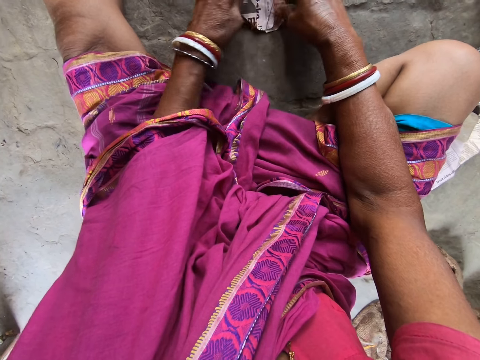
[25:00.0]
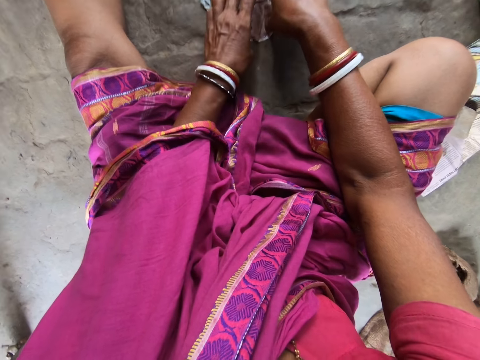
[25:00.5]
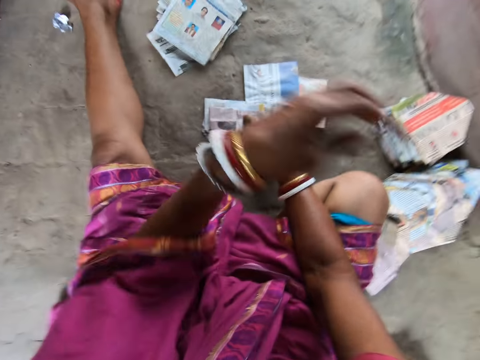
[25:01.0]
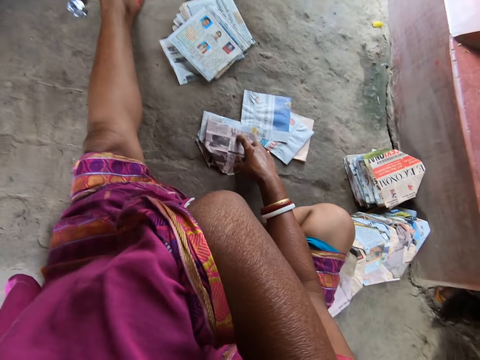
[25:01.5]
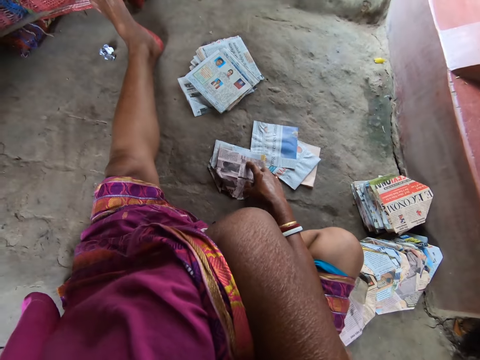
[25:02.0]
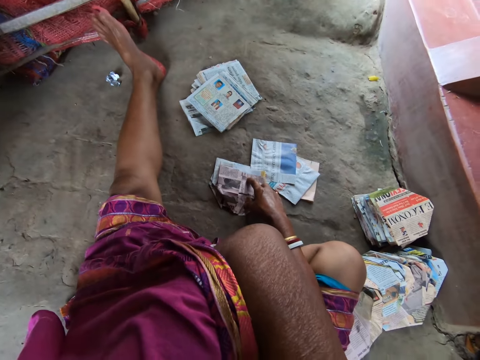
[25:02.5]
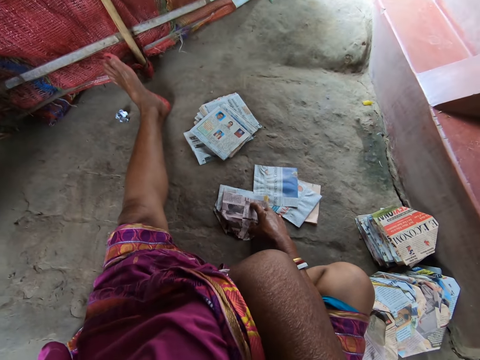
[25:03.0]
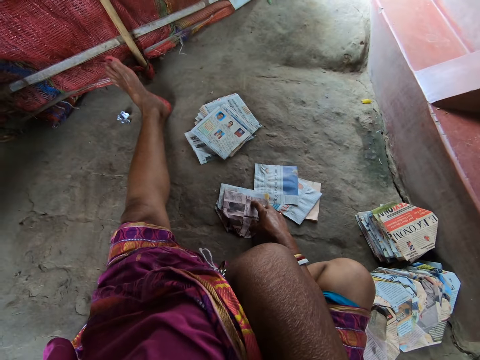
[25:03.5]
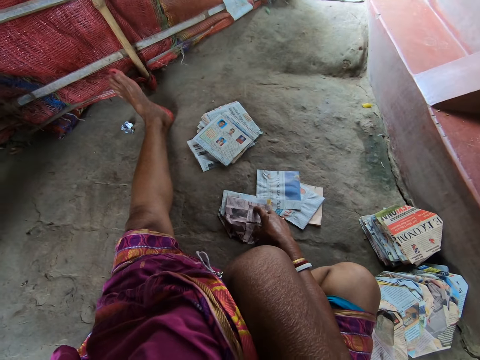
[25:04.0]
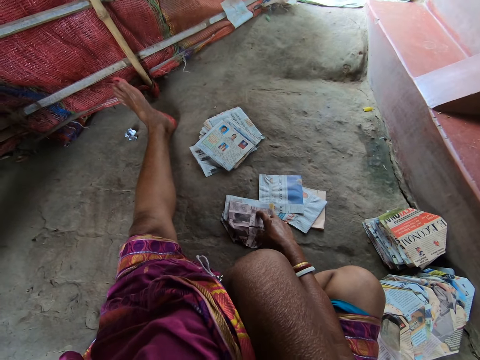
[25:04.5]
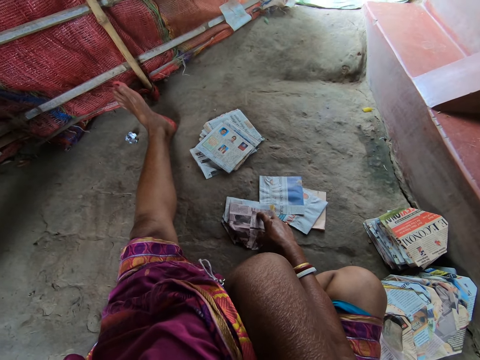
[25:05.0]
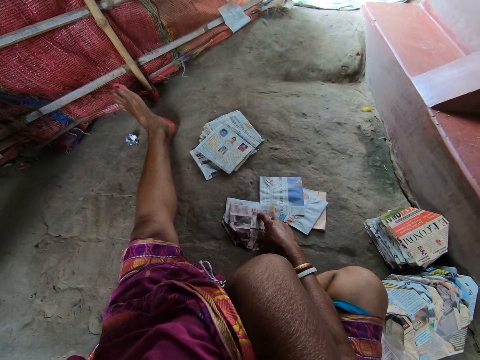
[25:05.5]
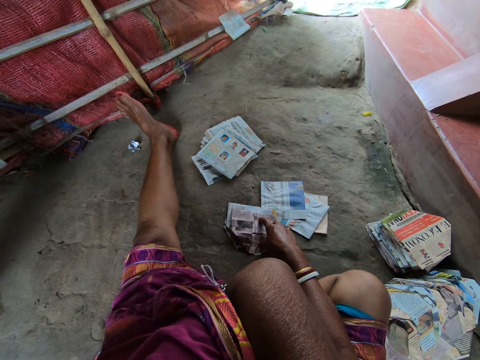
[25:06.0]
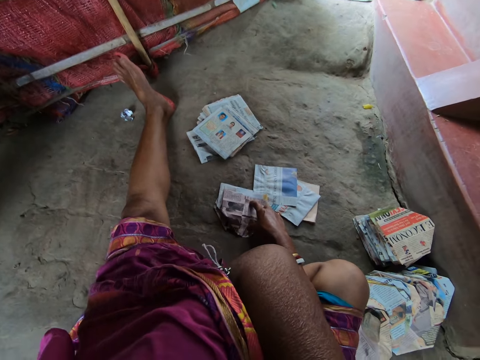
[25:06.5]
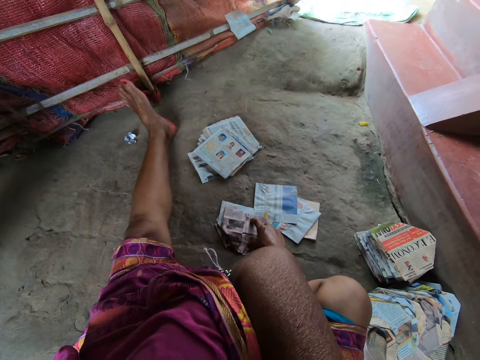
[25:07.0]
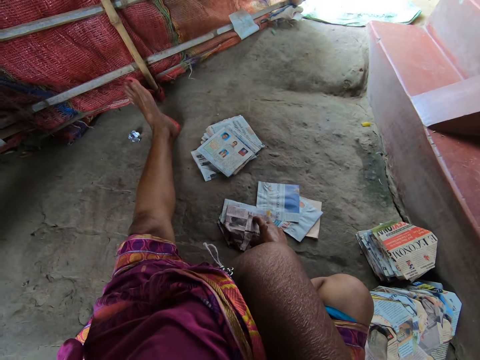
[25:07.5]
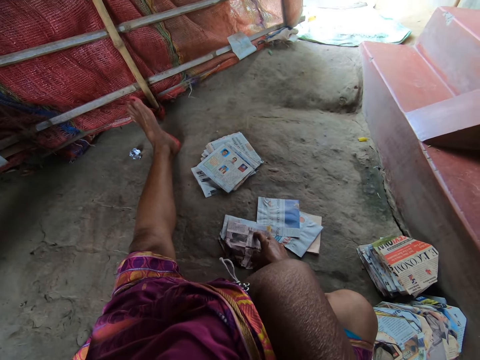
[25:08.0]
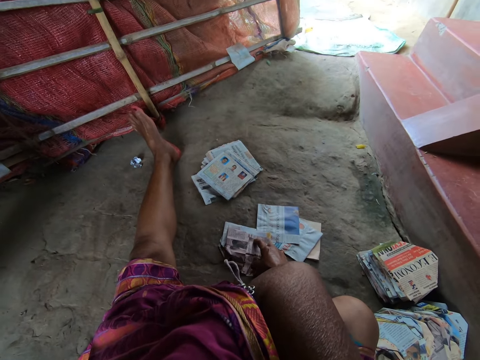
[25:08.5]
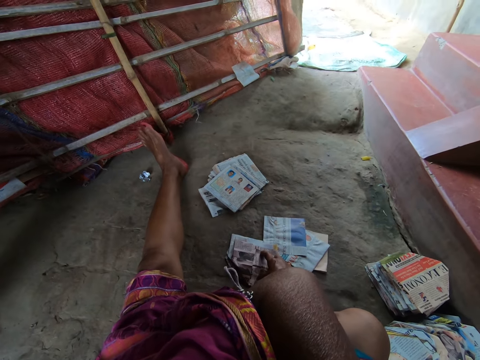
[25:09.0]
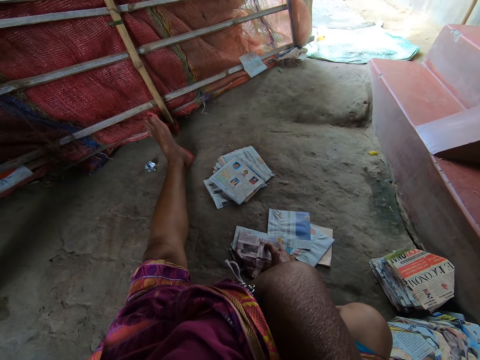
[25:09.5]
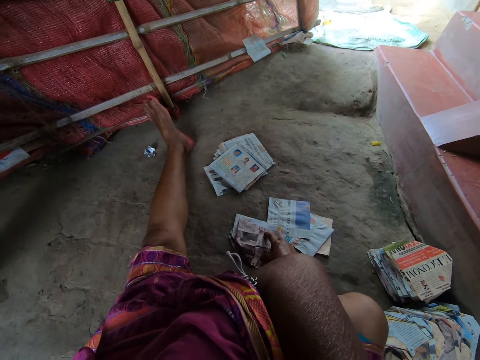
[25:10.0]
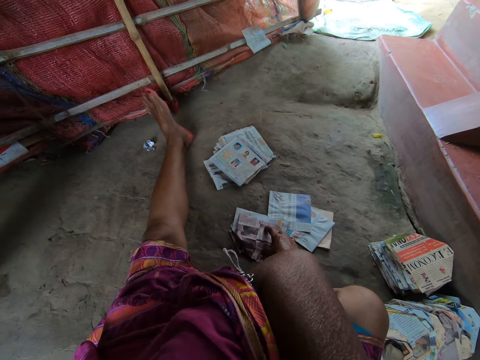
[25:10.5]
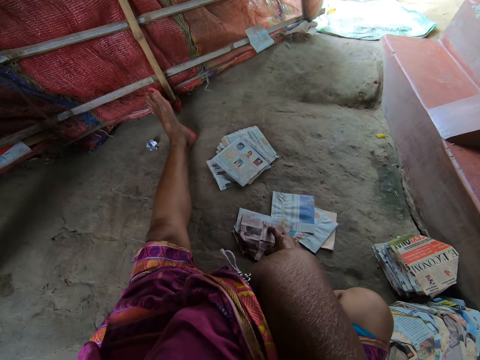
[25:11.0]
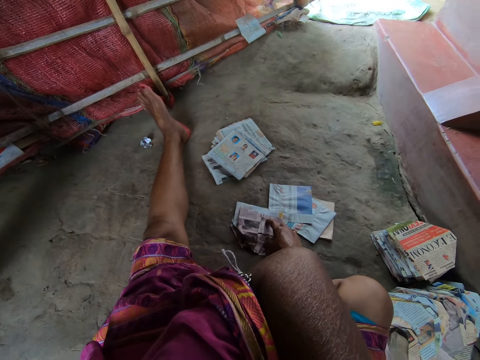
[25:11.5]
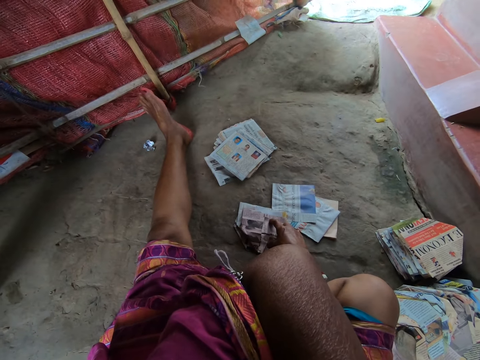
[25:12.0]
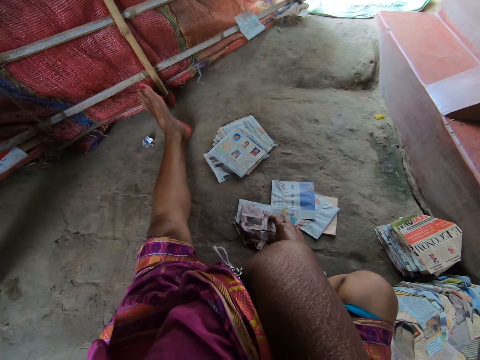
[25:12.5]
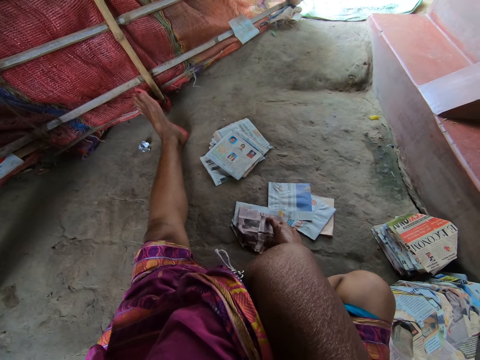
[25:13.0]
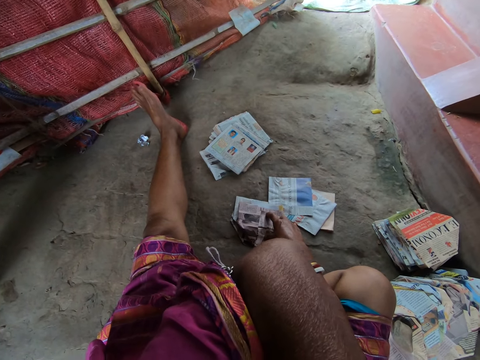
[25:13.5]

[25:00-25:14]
The camera wearer scratches her back with her left hand.

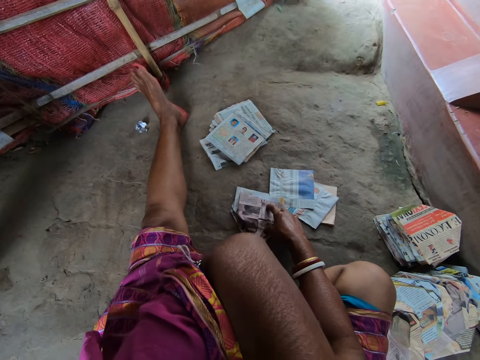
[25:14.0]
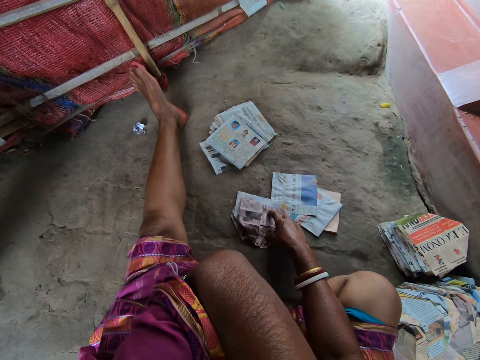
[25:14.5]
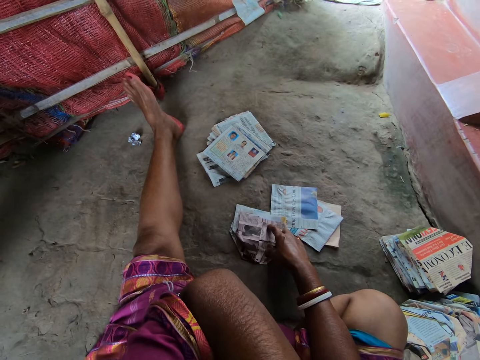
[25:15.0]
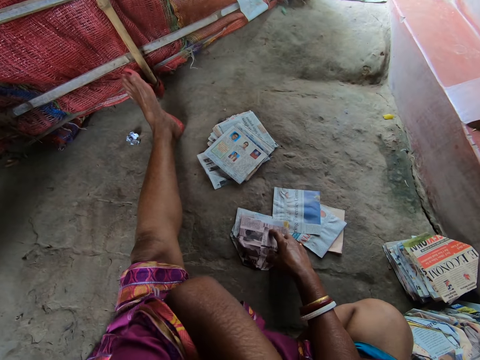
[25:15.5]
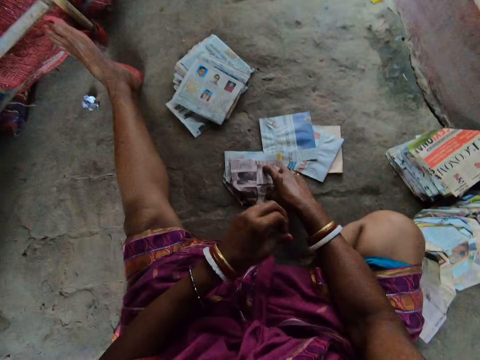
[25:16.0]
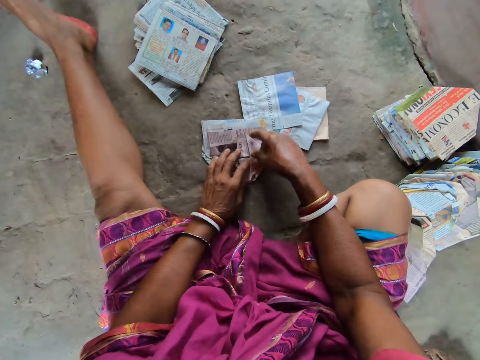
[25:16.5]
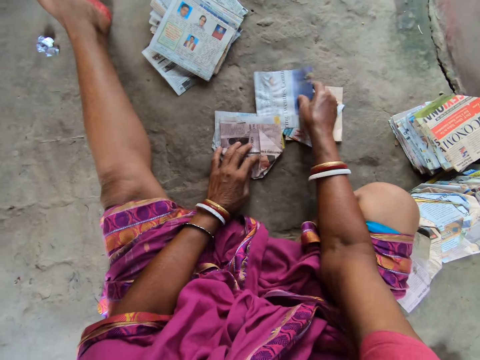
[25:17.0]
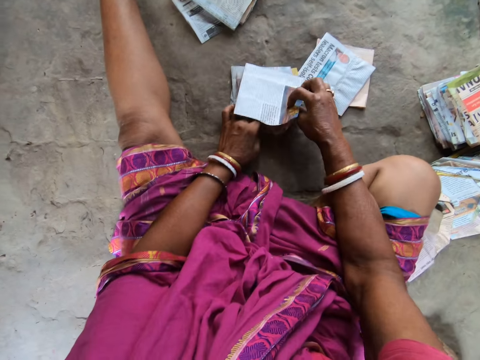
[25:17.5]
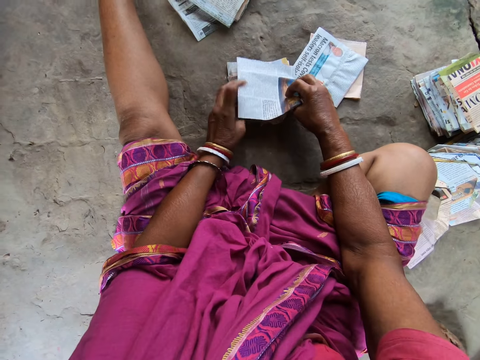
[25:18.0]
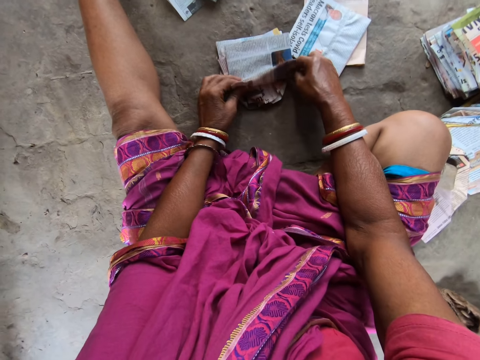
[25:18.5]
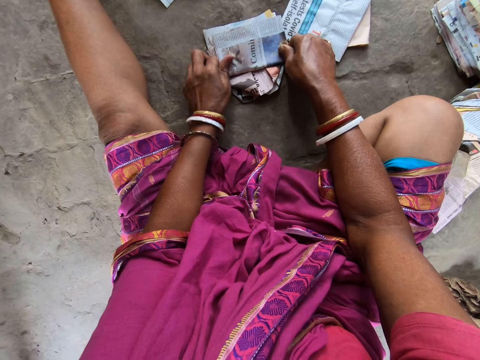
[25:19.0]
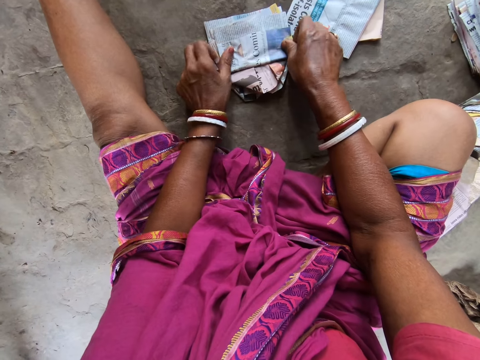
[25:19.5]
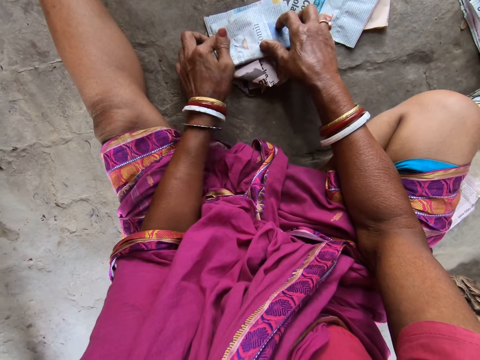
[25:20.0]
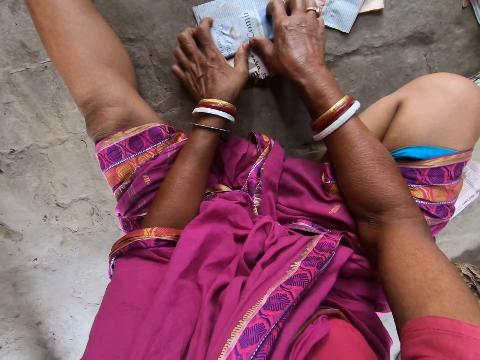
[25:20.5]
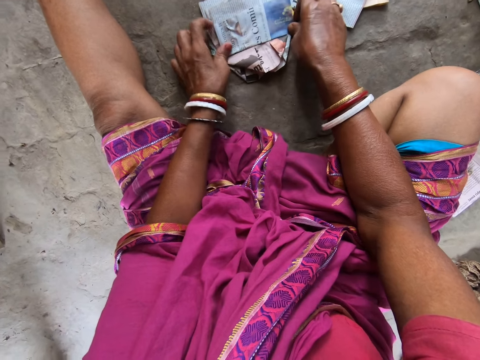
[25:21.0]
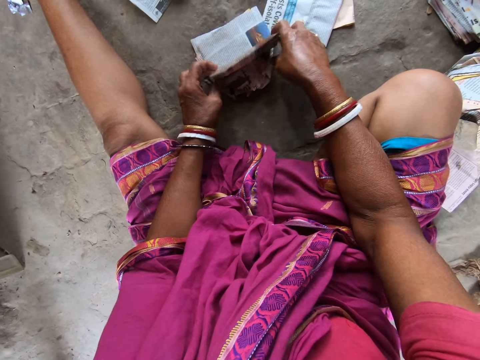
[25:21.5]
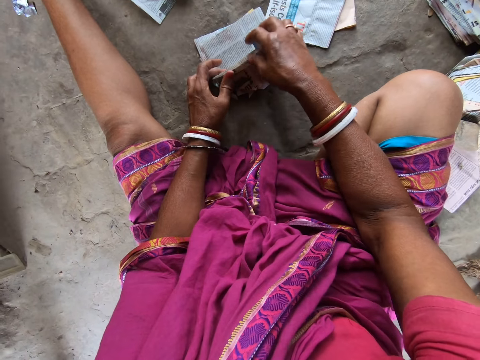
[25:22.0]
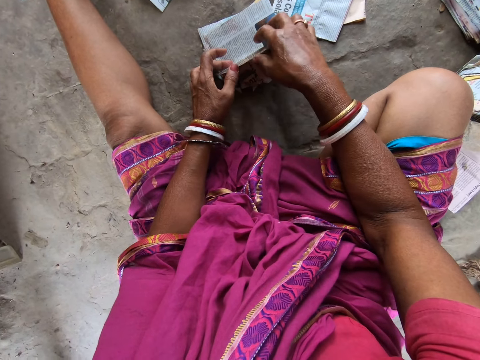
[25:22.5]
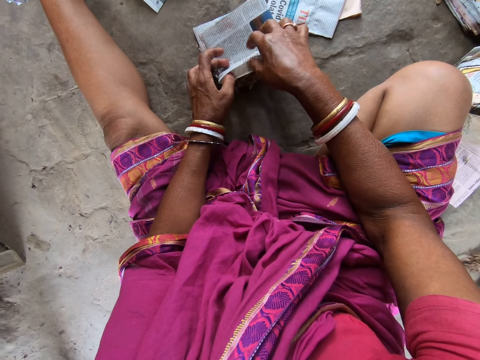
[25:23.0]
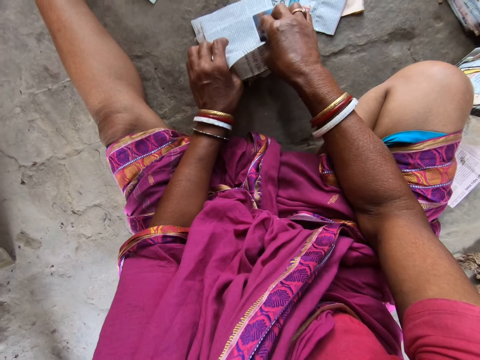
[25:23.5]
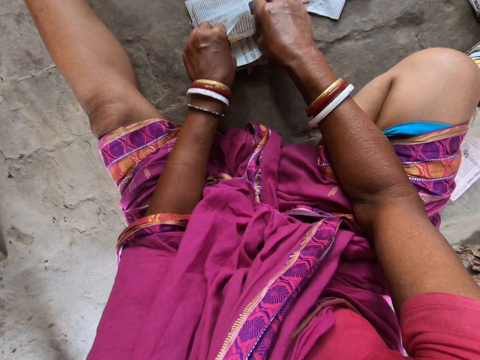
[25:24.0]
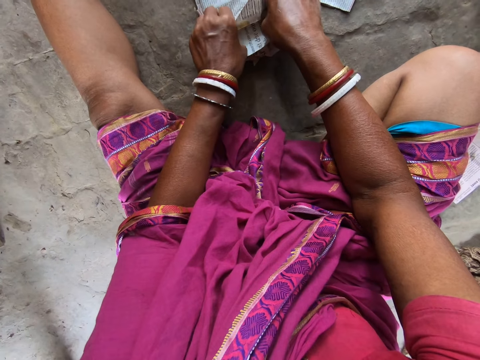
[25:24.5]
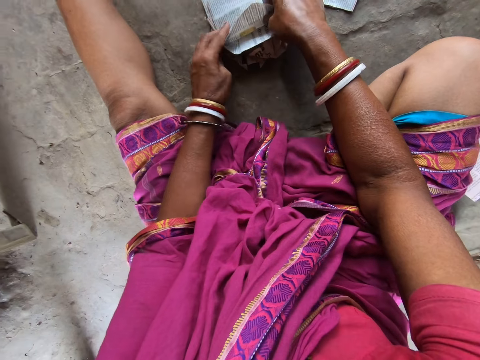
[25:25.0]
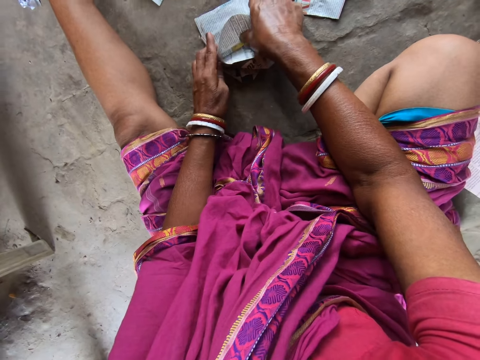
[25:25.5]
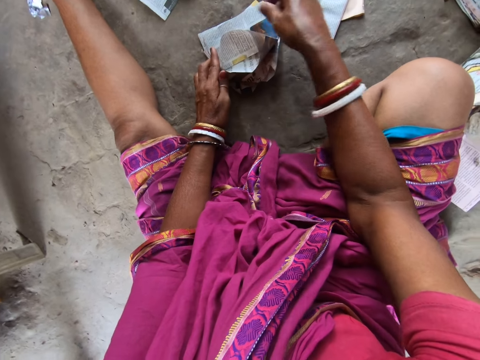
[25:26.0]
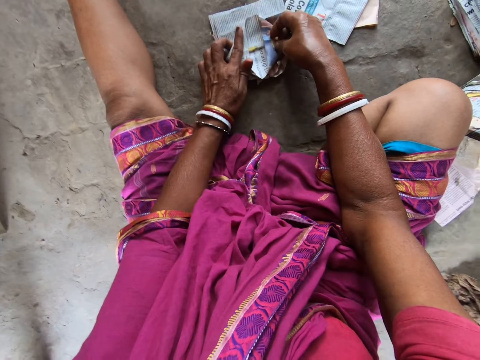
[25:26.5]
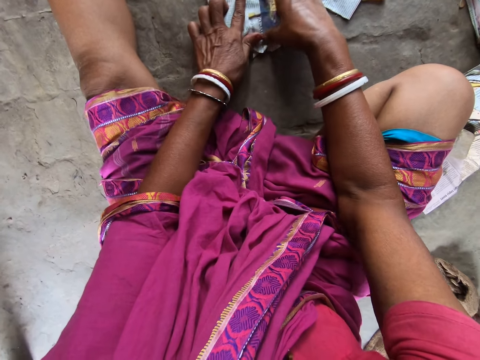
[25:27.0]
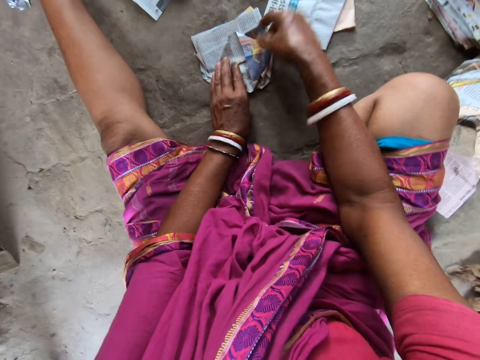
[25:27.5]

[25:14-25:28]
The camera wearer places her left hand on her left leg. She places her left hand on the pieces of paper on the floor. She picks up a piece of paper from the pile of papers on the floor with her right hand. She puts the piece of paper in her right hand on the pieces of paper on the floor. She folds the piece of paper on the pieces of paper on the floor with both hands.
